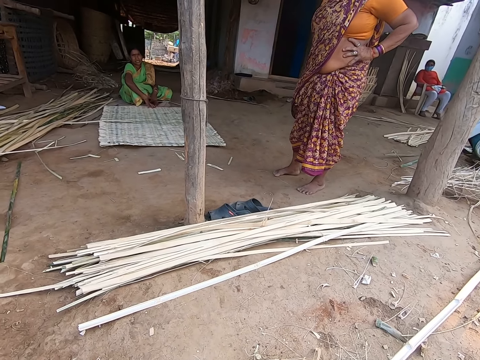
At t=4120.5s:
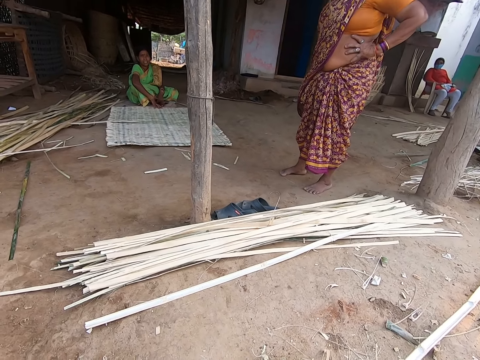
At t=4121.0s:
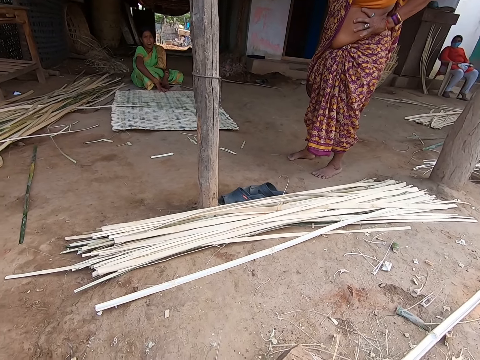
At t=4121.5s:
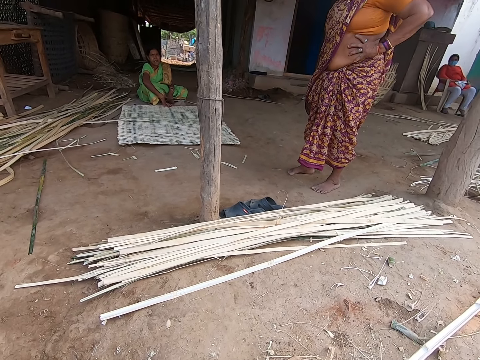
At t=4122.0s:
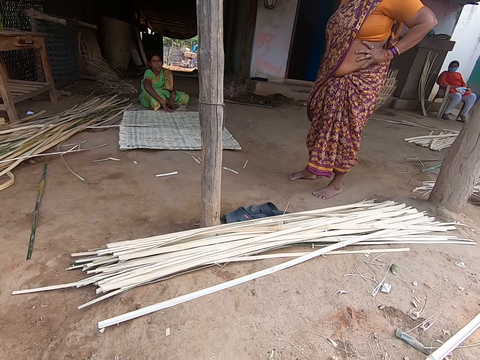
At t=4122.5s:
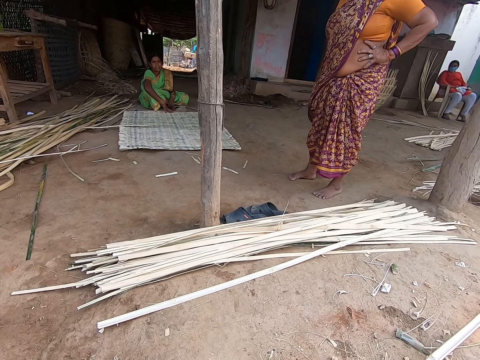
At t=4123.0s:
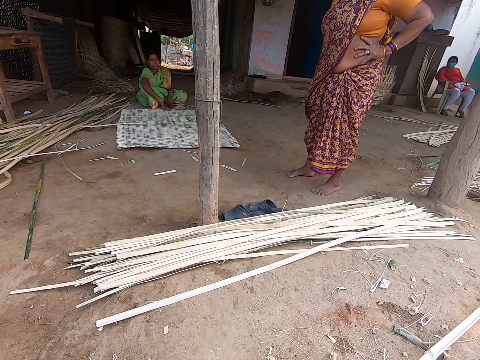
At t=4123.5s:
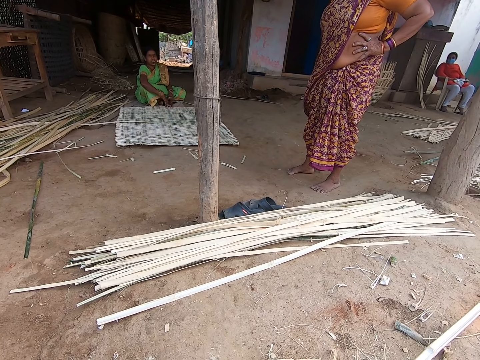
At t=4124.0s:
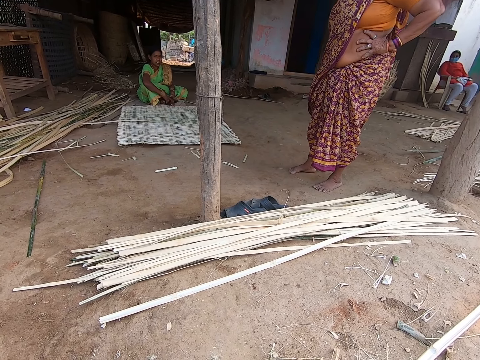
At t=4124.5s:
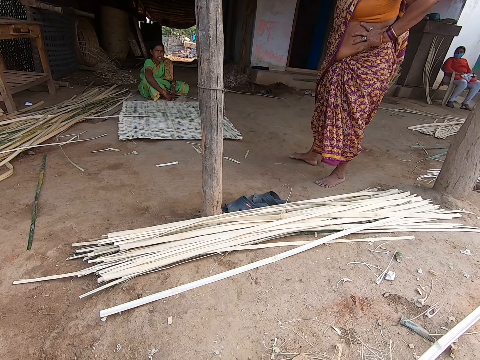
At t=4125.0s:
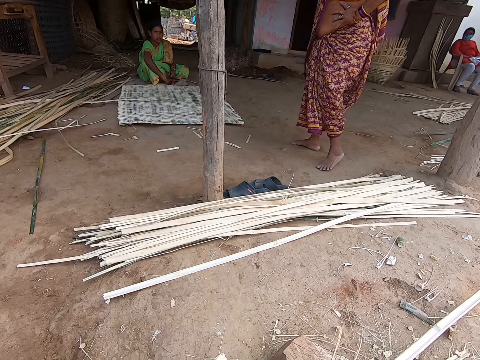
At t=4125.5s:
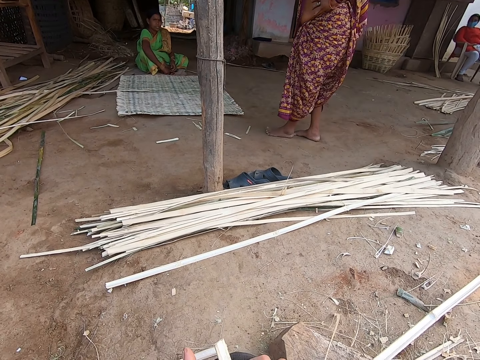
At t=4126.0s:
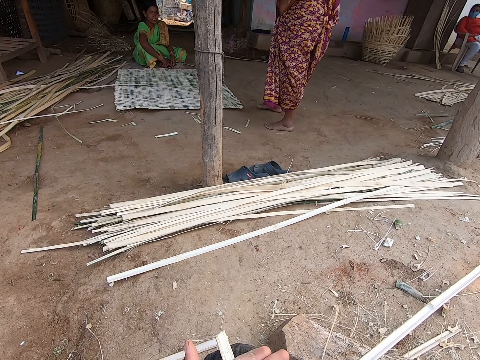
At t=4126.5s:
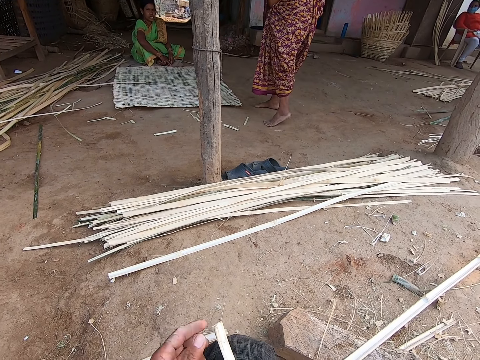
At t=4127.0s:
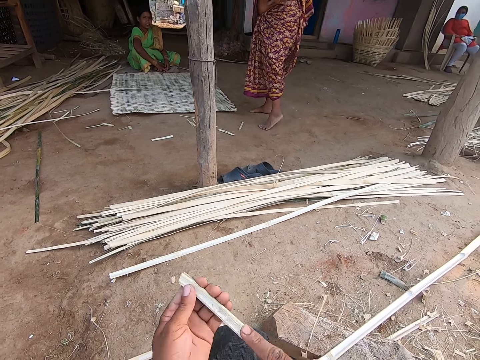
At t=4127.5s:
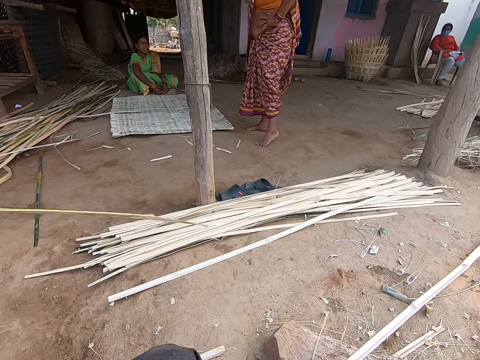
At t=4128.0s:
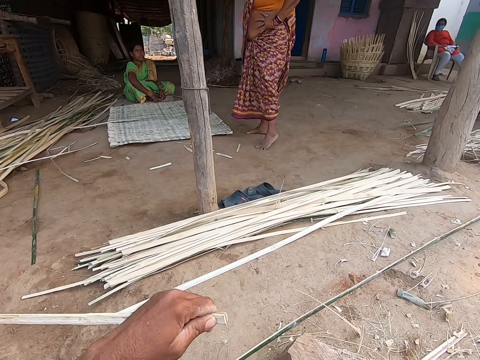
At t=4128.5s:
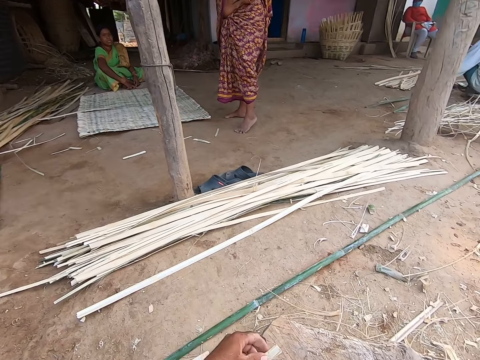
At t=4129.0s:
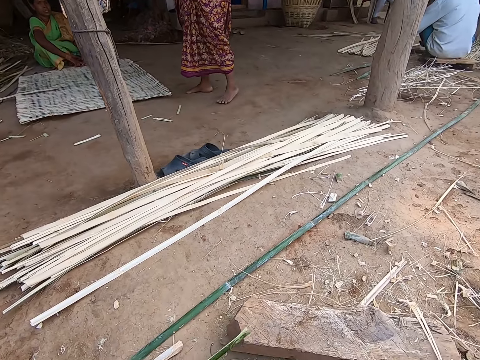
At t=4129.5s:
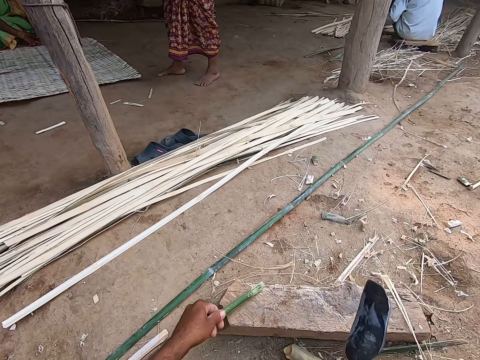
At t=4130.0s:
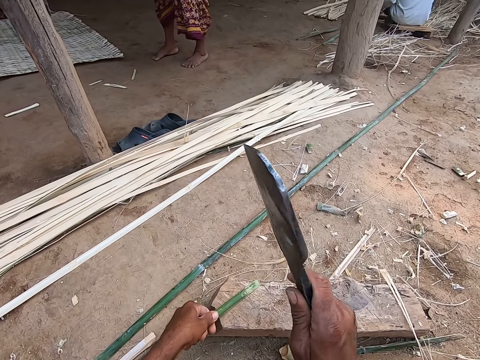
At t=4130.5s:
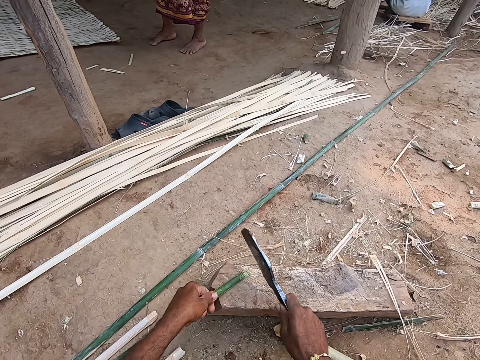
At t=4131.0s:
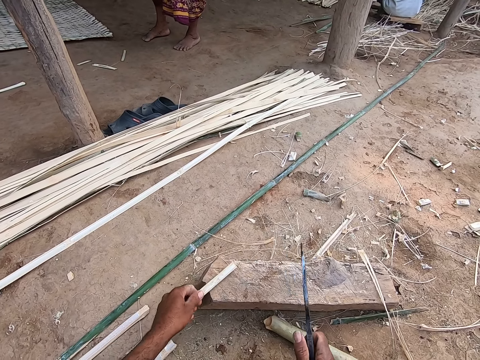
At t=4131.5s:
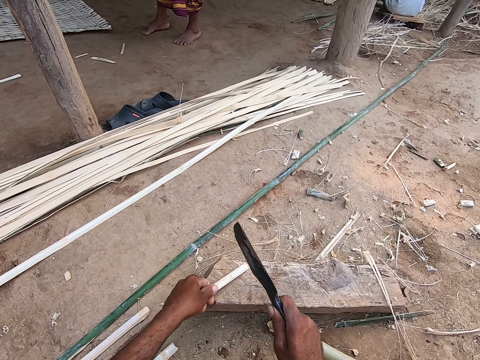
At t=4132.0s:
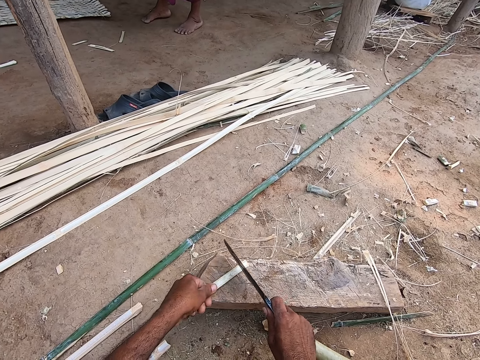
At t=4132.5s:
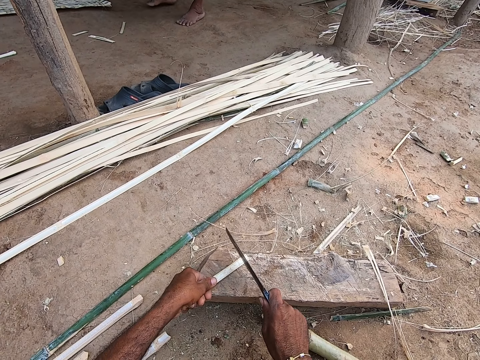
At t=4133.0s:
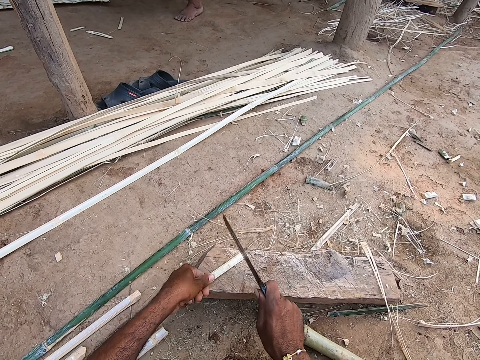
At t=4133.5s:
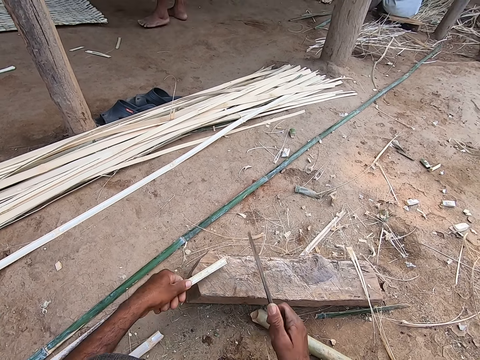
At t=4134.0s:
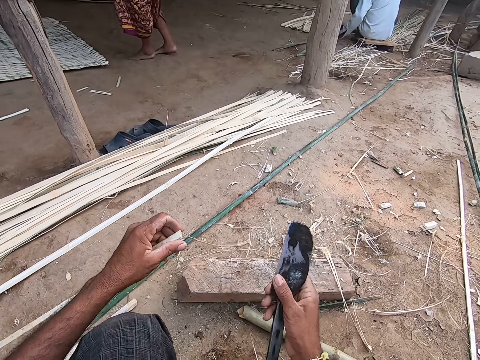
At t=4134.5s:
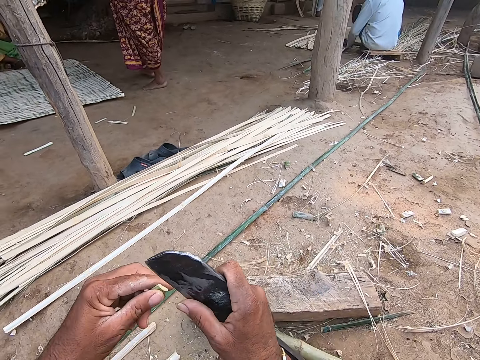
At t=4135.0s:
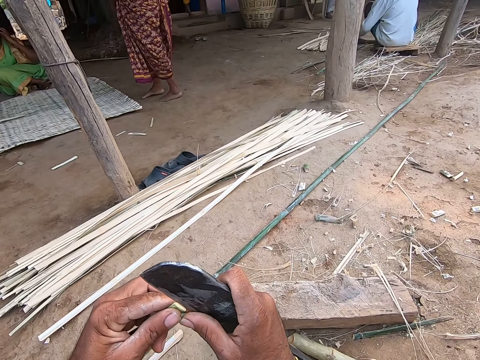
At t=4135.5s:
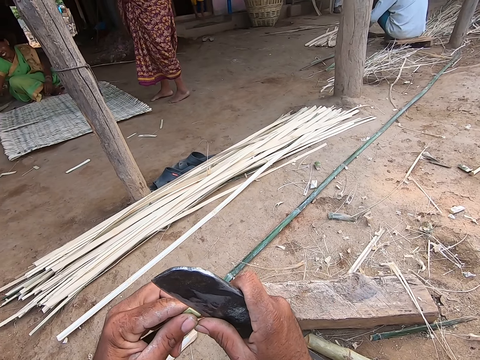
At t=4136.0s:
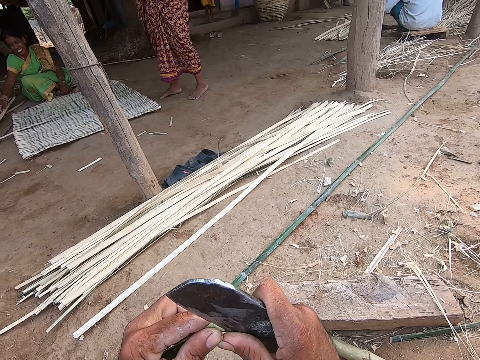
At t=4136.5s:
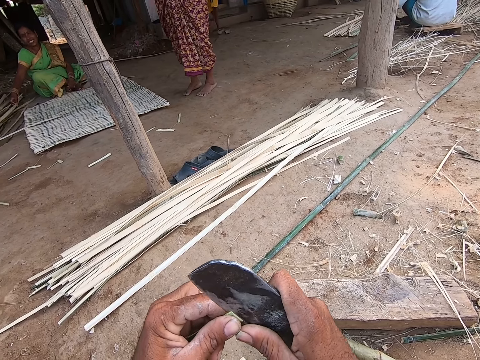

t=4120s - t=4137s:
The camera wearer picks up the bamboo. He places the bamboo strip on the plank with his left hand. He cuts off the tip of the bamboo strip on the plank with the knife in his right hand. He turns over the bamboo strip on the plank with his left hand. He hits the bamboo strip on the plank with the knife in his right hand. He picks up the bamboo strip. He slices the tip of the bamboo strip with the knife in his right hand.

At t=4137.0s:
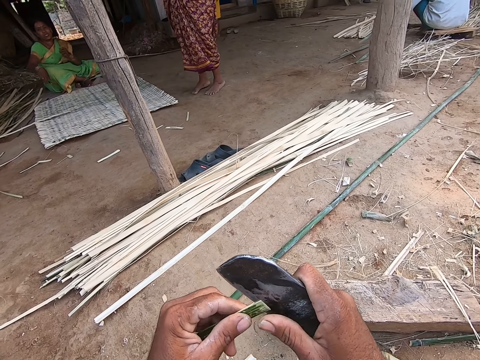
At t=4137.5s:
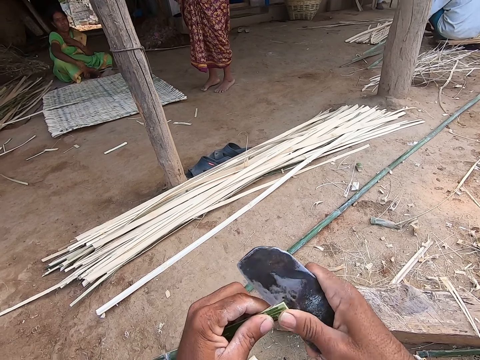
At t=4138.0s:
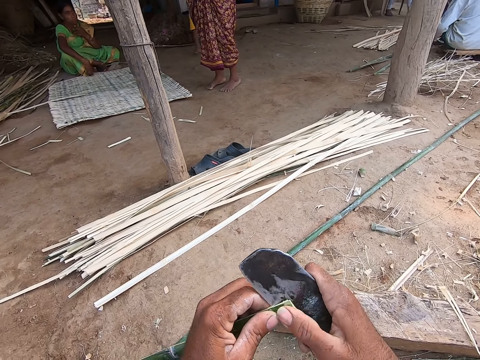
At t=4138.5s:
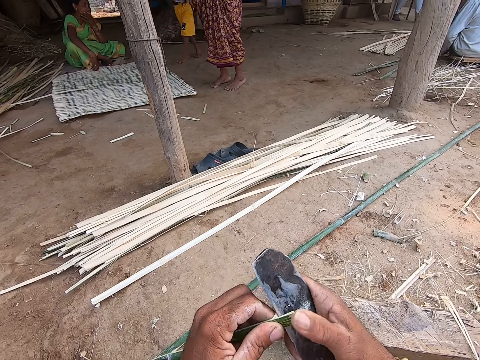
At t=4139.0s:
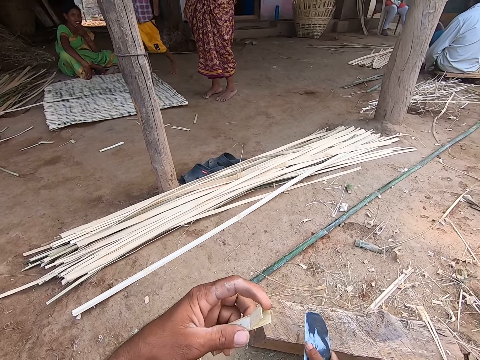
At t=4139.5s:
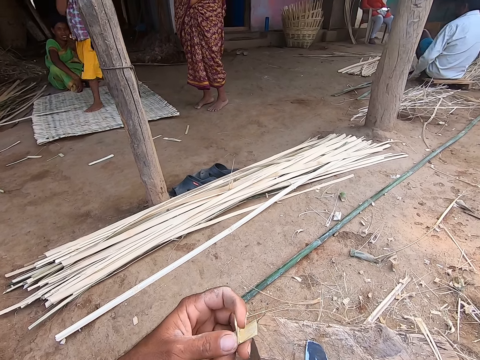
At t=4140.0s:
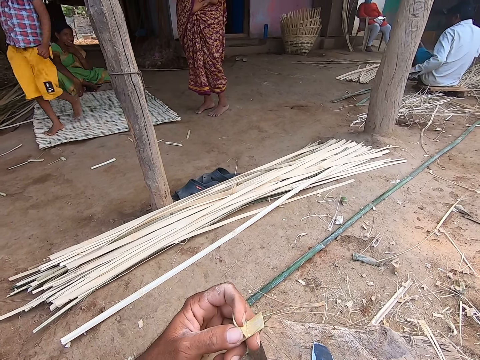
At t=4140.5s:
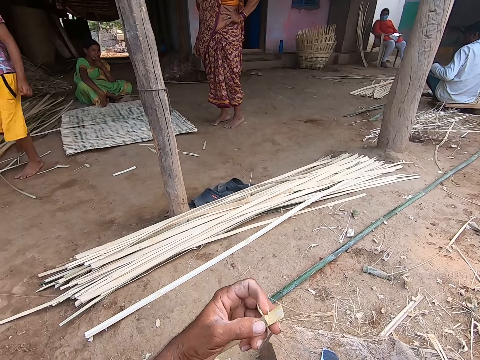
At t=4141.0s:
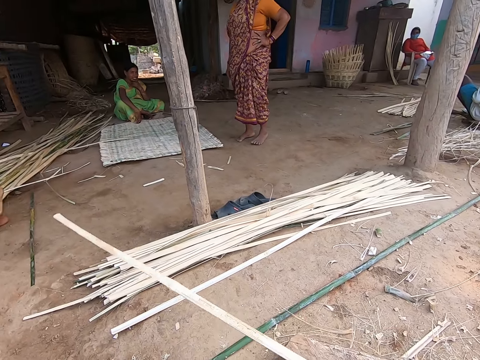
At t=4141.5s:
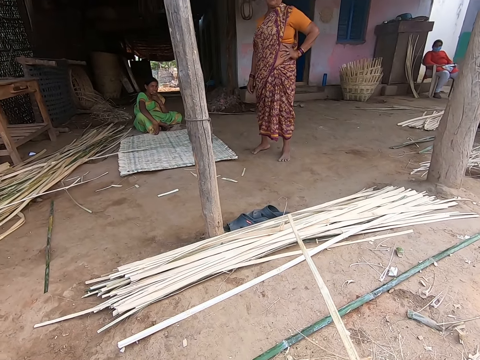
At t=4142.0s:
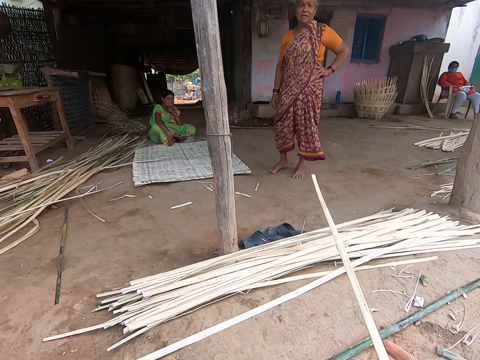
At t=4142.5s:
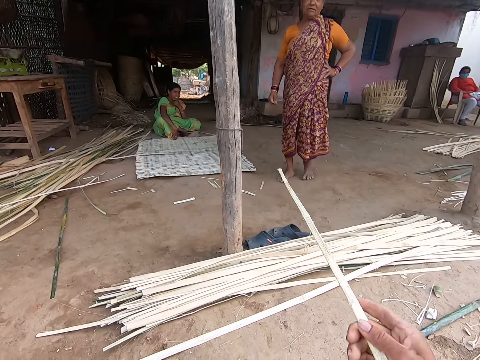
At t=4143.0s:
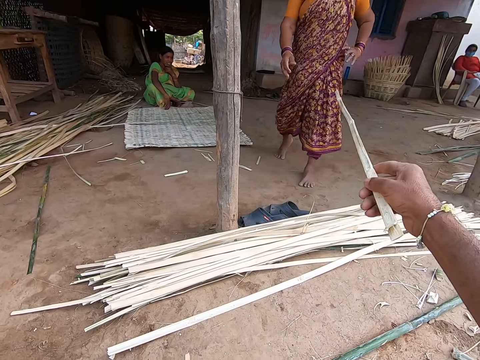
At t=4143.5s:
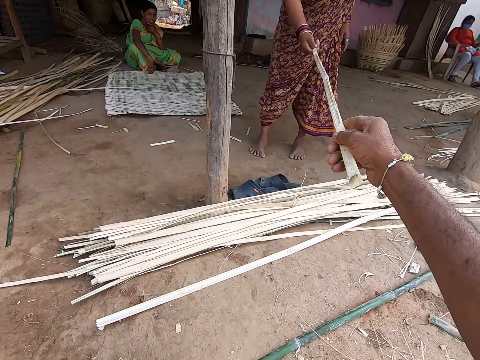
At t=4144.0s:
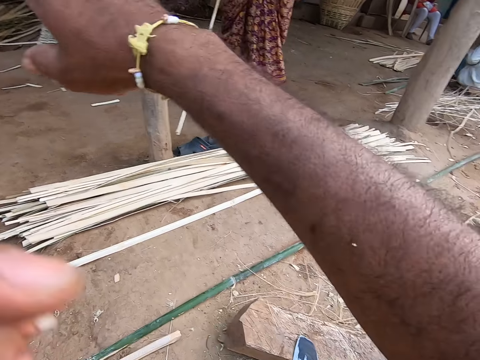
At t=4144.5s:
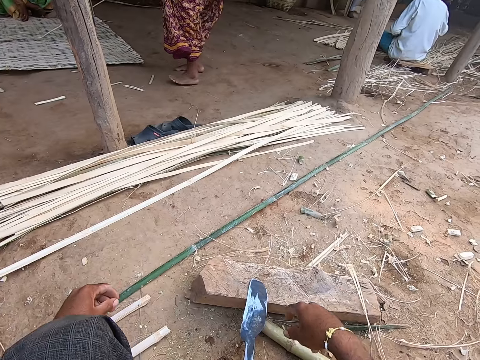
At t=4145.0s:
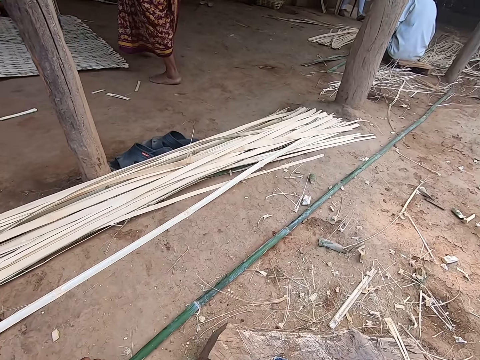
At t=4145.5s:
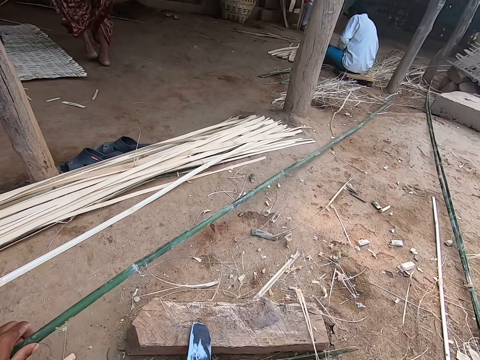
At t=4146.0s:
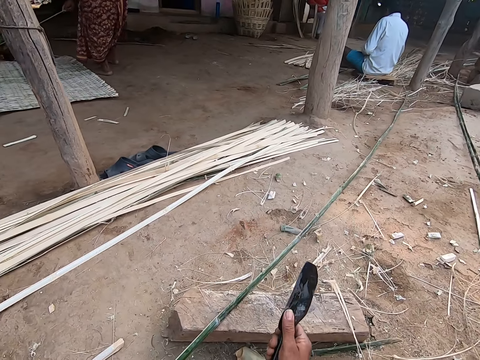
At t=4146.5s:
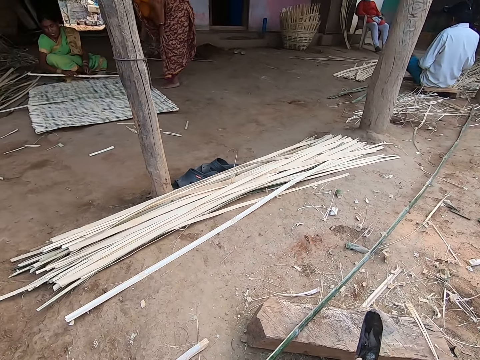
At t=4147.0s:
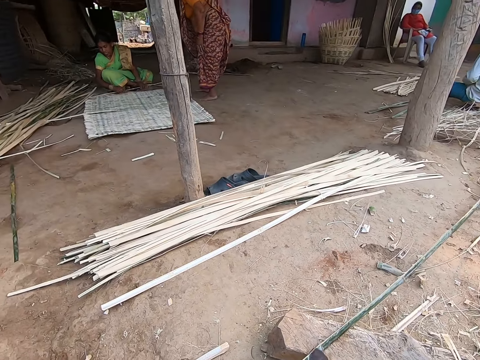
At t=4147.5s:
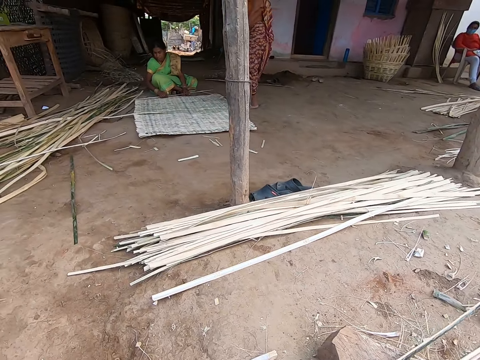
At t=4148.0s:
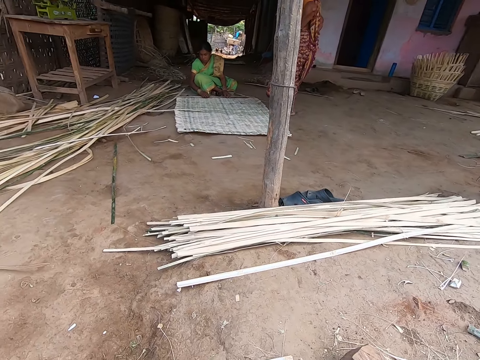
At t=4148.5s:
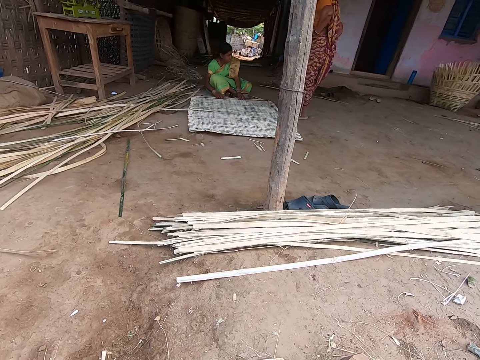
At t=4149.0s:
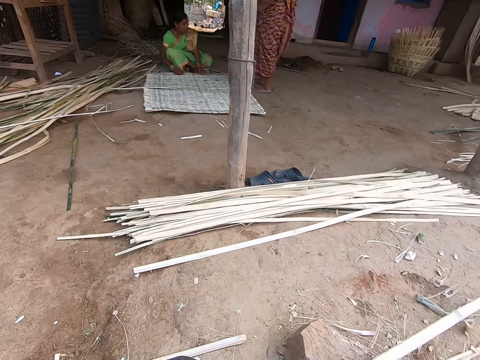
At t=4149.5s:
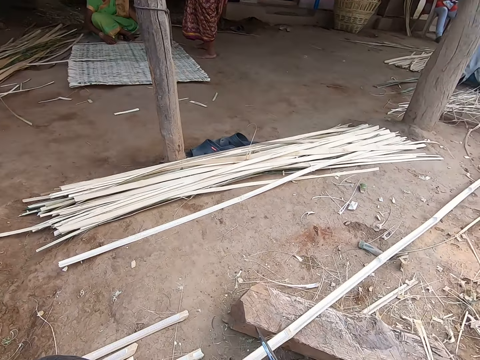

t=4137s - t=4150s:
The camera wearer cuts the bamboo stick. He drops the knife on the plank with his right hand. He adjusts the cut part. He stretches the bamboo stick. He passes the bamboo strip to a woman with his right hand. A lady picks up the bamboo stick. The camera wearer picks up the bamboo strip from the ground with his left hand. He picks up the knife from the plank with his right hand. He places the bamboo strip on the plank with his left hand. Another woman interacts with the first woman. The camera wearer scrapes the bamboo strip on the plank with the knife in his right hand.
